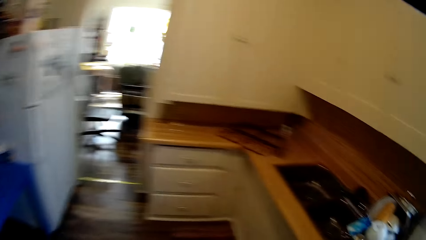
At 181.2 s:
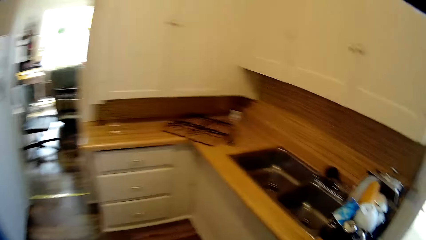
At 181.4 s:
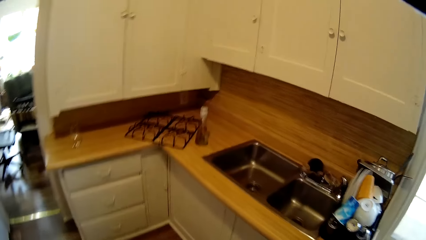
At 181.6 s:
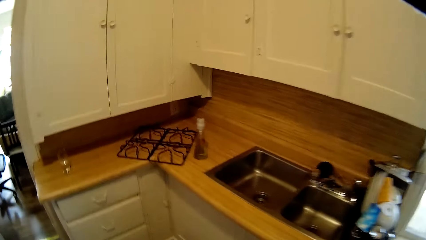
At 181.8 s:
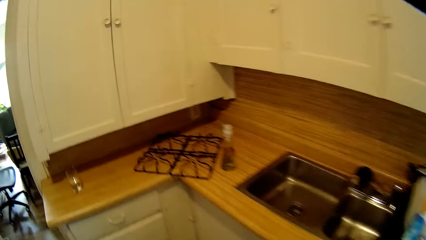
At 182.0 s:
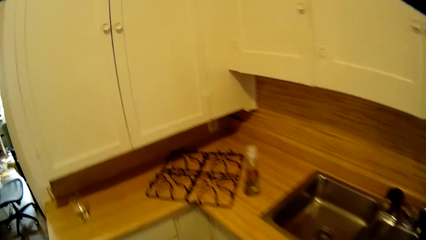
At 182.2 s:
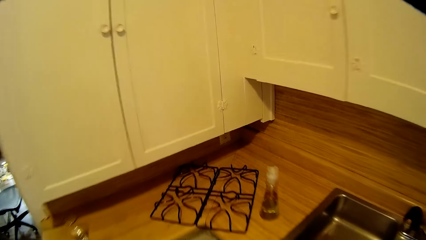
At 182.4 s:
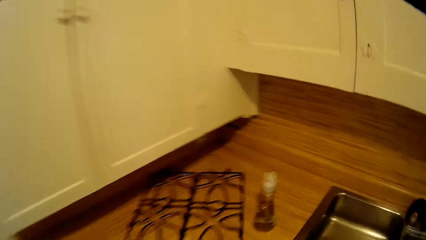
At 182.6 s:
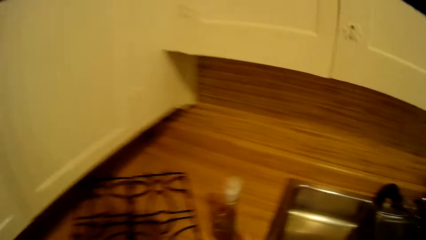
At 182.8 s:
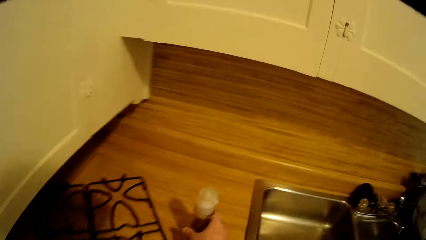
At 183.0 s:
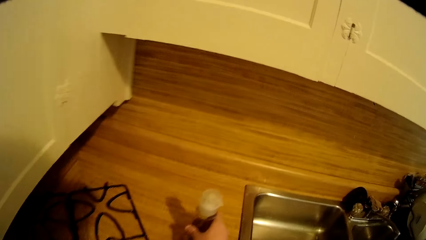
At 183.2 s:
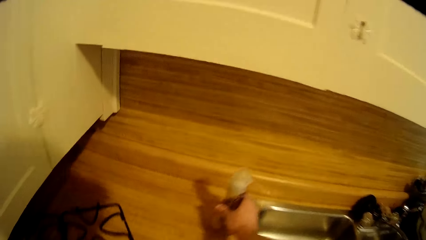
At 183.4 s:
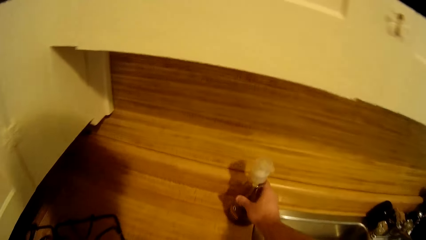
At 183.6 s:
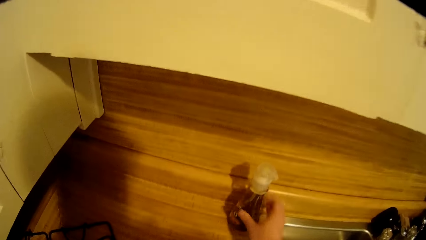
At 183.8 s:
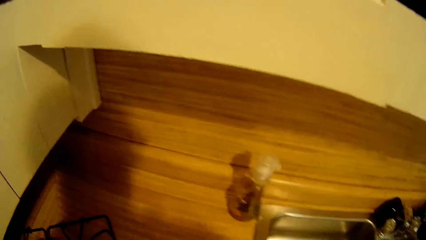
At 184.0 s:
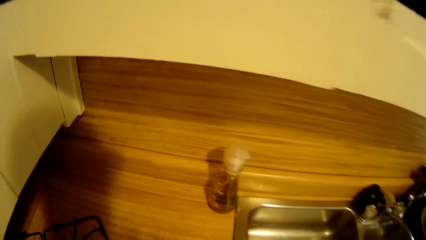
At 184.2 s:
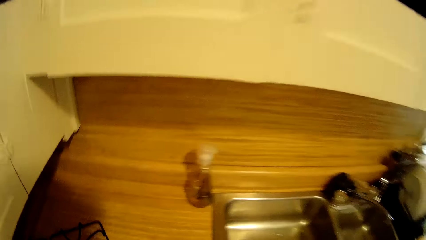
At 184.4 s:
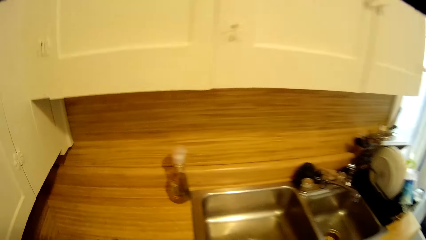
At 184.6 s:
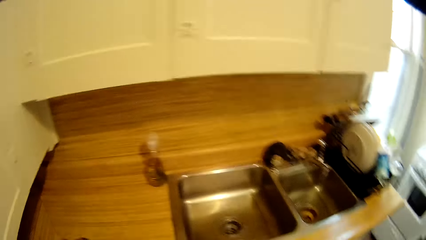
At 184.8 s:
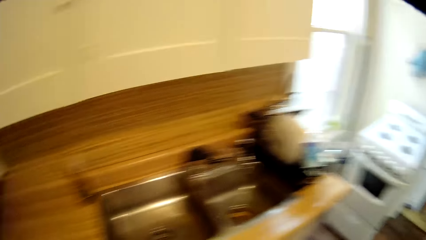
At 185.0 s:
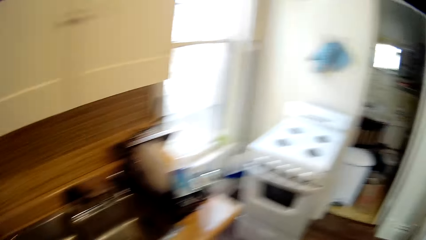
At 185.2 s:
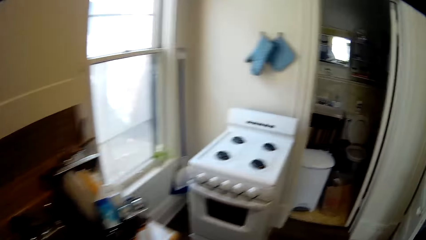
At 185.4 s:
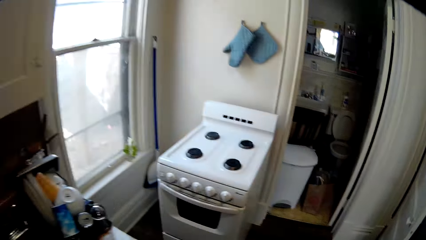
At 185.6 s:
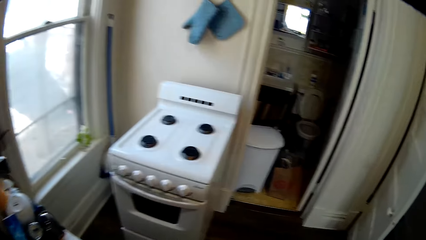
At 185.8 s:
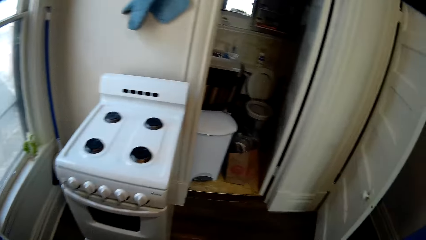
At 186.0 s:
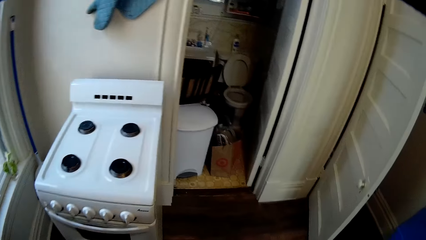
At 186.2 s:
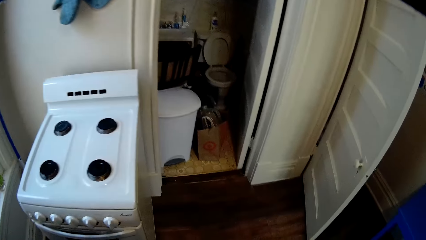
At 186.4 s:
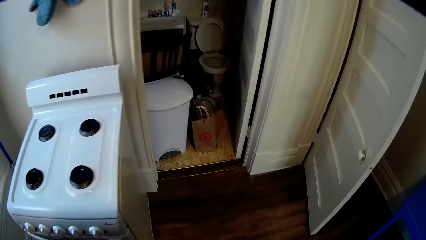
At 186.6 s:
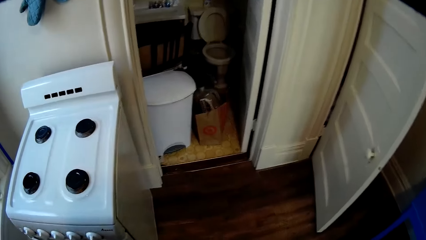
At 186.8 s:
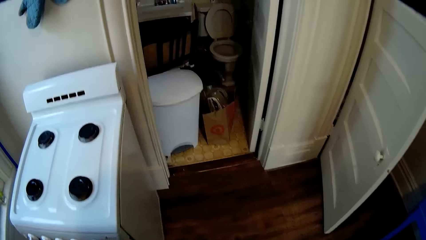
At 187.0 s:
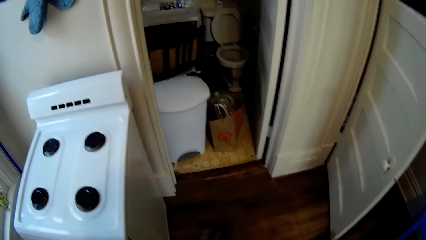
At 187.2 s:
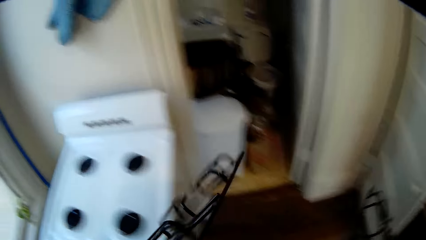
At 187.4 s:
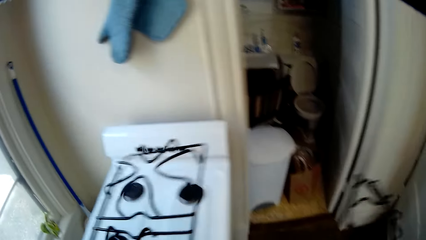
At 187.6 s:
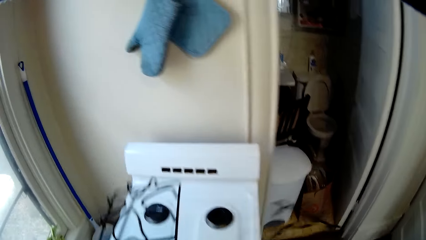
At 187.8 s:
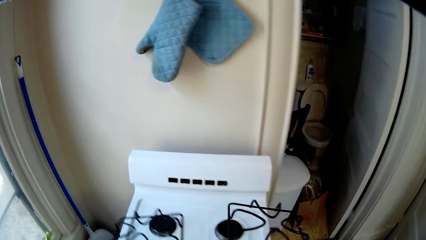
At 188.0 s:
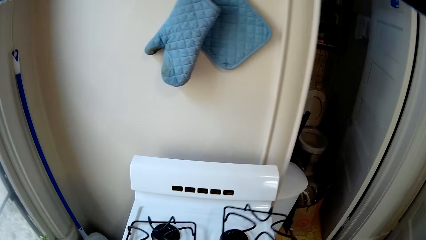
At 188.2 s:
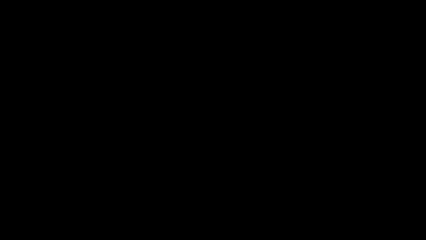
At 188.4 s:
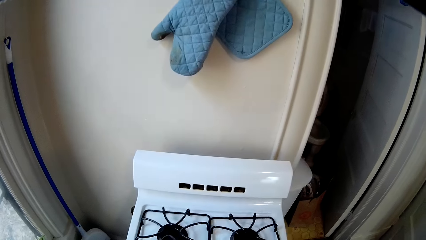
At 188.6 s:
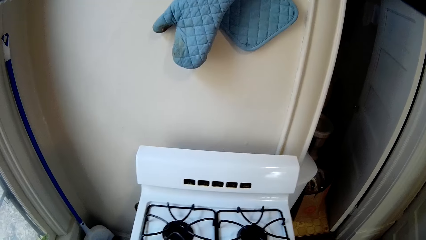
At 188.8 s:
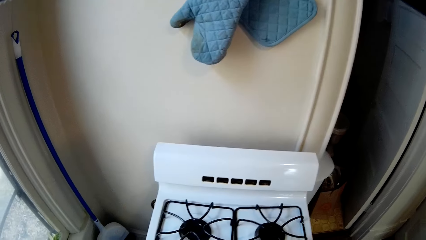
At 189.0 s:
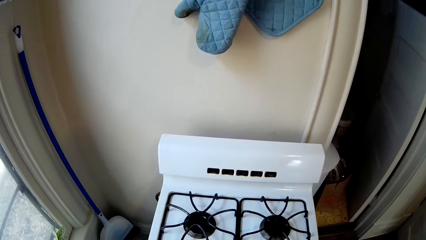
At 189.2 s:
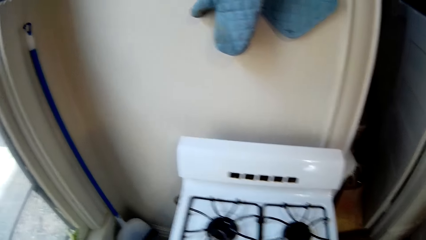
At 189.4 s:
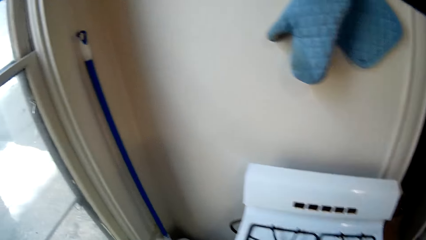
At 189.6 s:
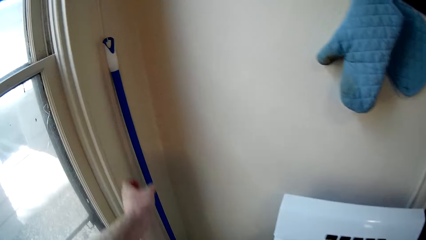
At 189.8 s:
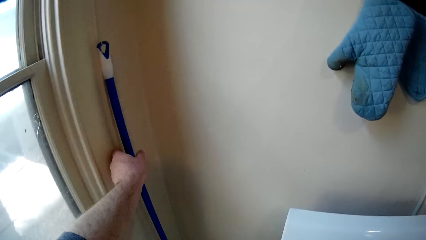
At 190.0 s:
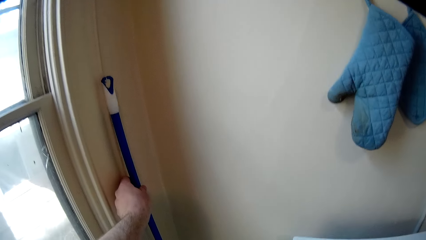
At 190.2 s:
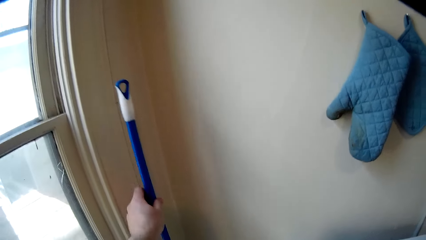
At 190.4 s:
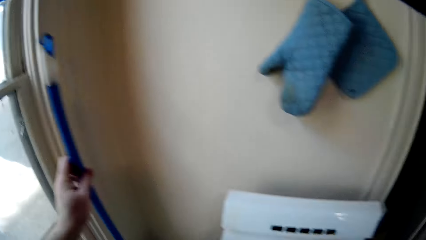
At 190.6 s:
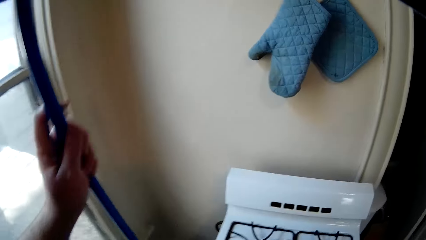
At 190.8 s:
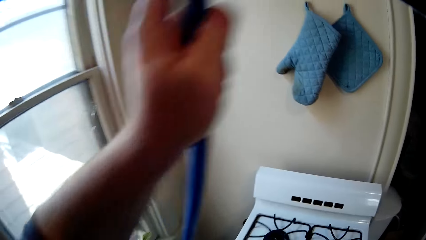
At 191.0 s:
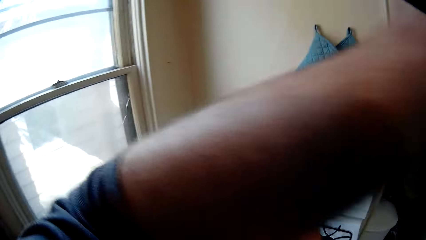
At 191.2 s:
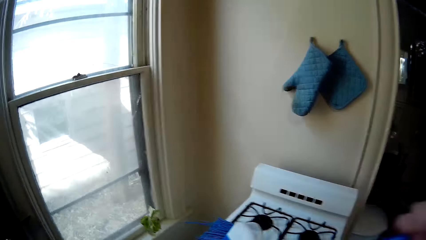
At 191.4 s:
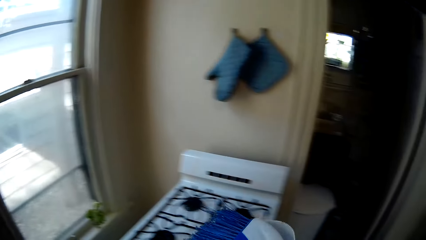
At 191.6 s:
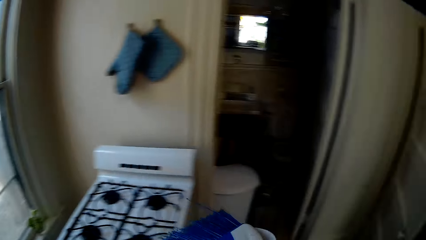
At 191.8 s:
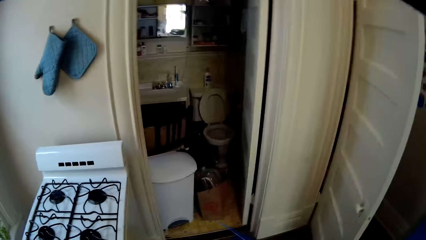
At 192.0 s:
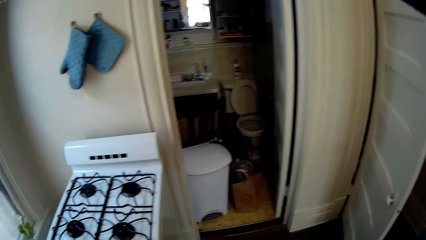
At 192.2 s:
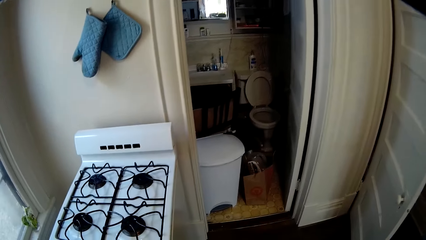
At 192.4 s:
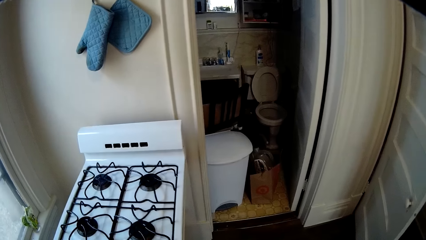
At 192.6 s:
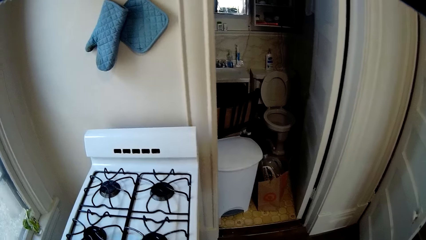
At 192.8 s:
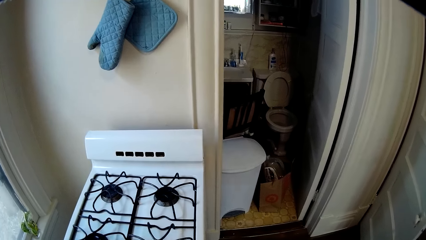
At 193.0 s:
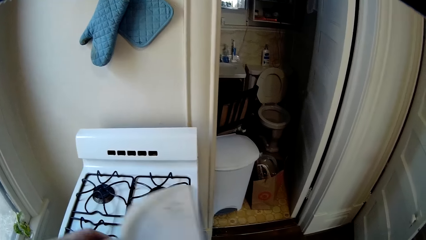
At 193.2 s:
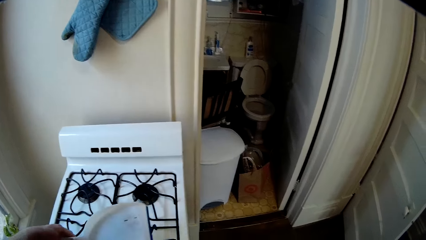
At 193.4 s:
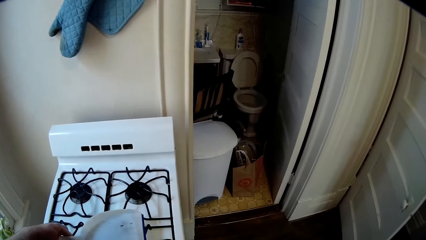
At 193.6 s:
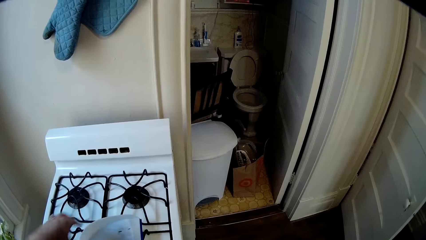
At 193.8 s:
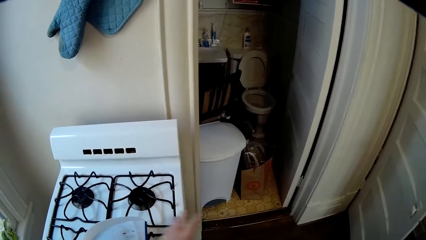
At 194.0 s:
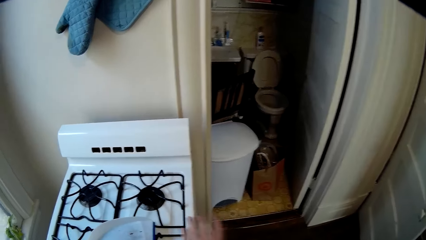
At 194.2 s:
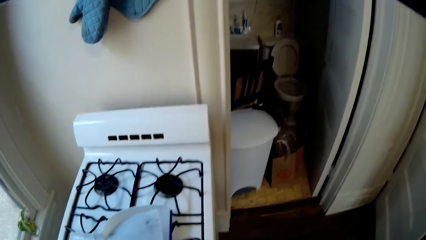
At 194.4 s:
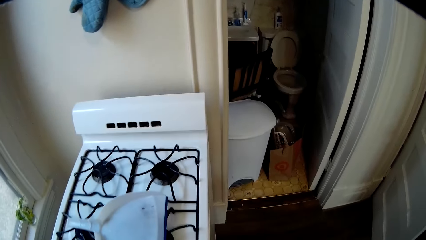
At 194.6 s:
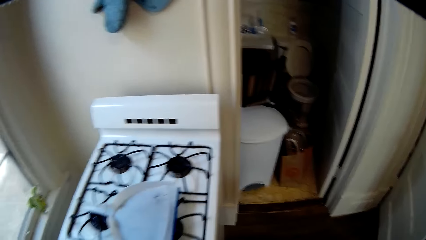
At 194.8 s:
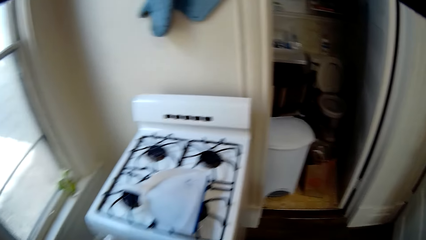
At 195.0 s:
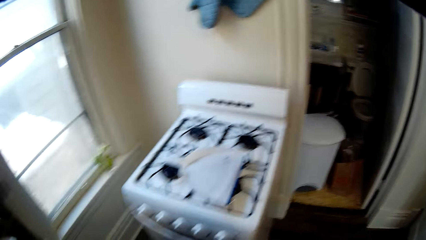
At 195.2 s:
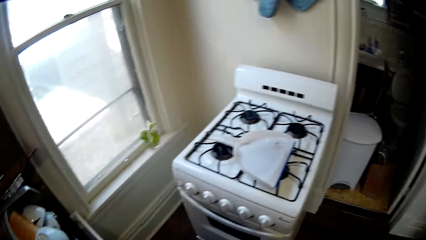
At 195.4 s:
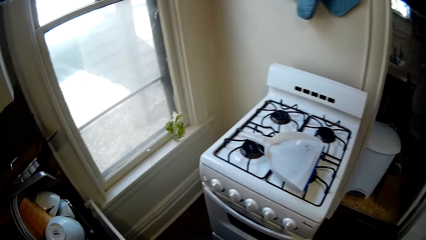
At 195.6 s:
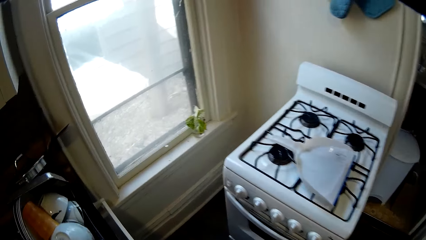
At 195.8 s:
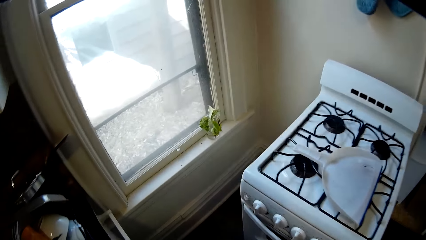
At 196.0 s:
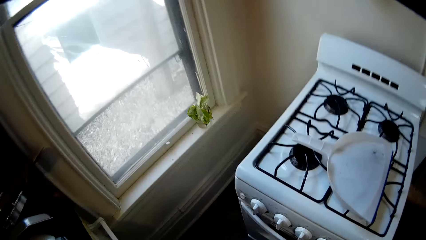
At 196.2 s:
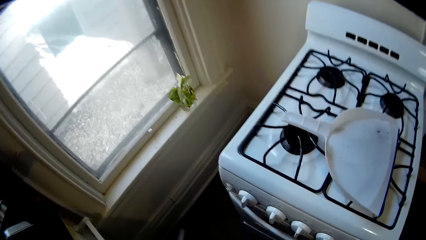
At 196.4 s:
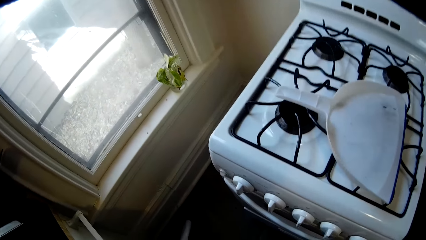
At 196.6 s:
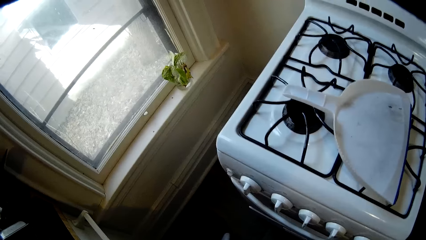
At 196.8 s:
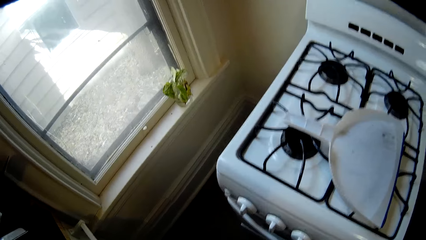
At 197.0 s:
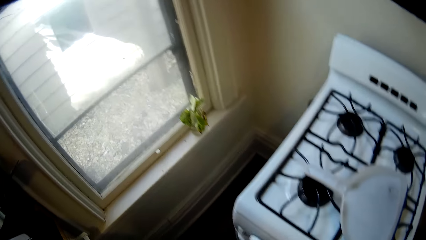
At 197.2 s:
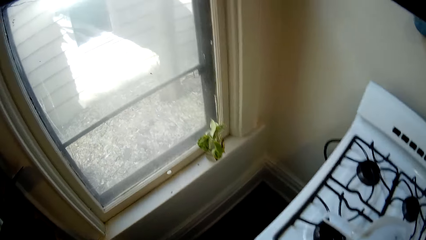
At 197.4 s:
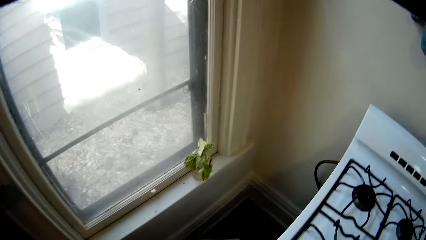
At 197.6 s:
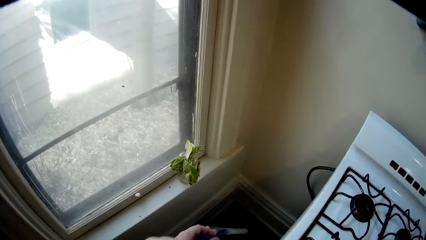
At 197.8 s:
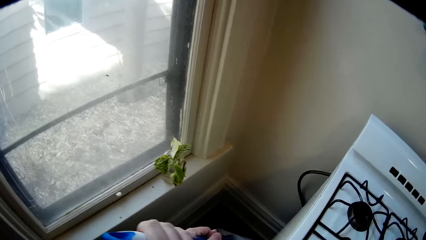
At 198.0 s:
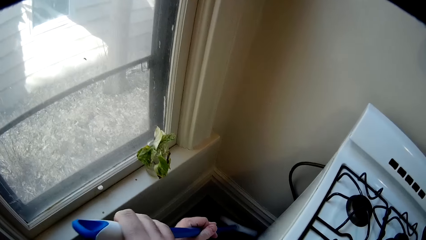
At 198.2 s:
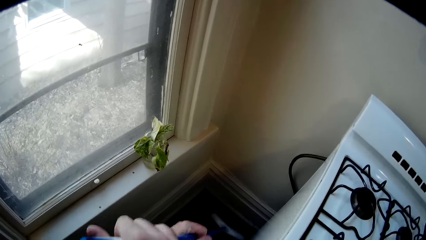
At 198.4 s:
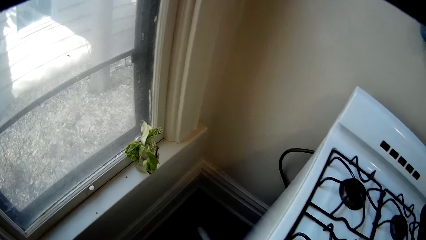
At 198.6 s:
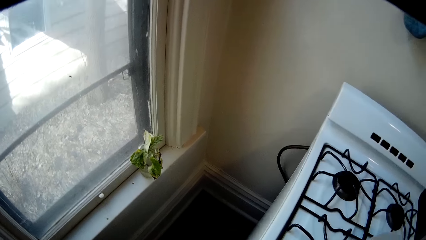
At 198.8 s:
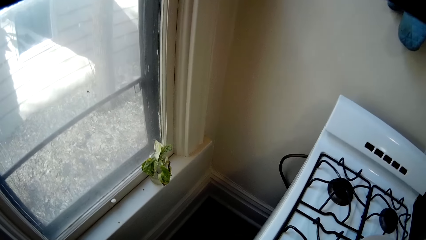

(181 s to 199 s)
The camera wearer displaces the cleaning detergent on the table. They put the grates on the cooker. They pick up the brush or sponge mop. They place the dust pan on the cooker. They mop the floor.
